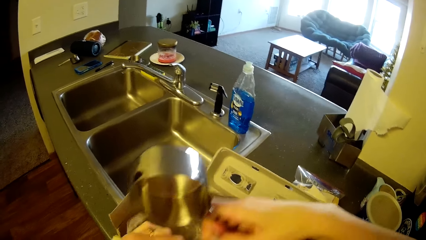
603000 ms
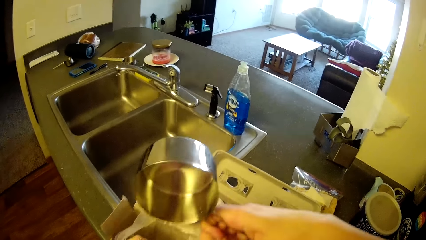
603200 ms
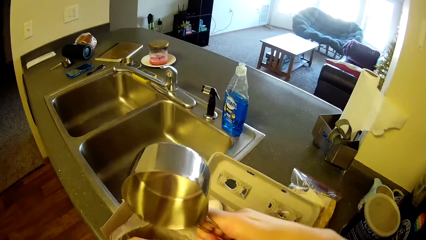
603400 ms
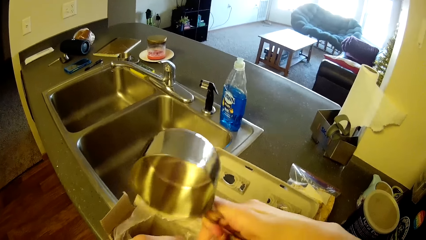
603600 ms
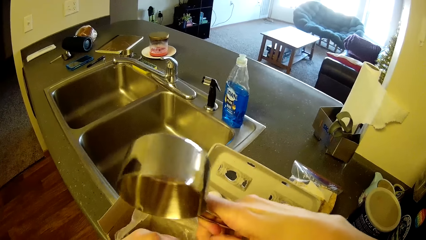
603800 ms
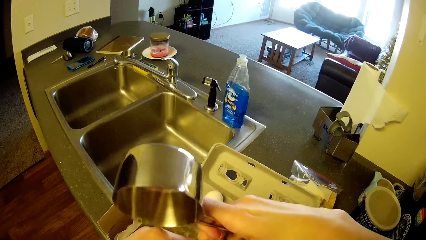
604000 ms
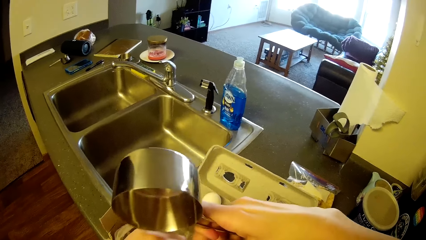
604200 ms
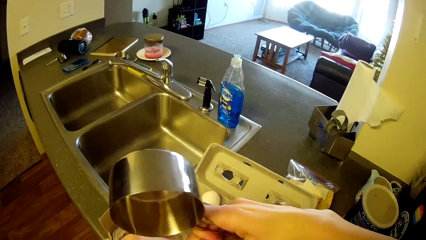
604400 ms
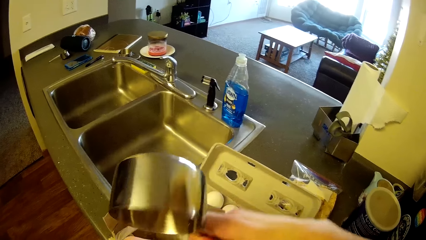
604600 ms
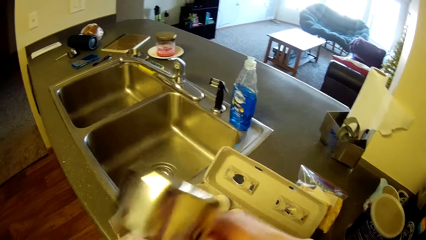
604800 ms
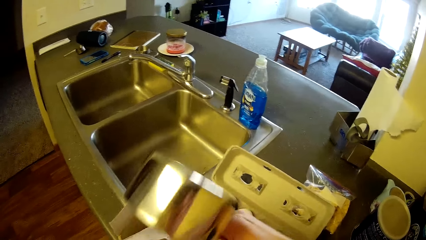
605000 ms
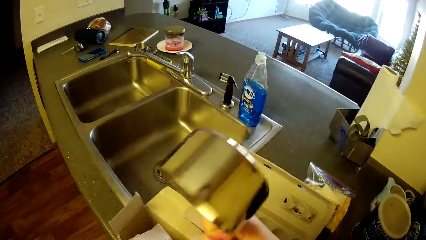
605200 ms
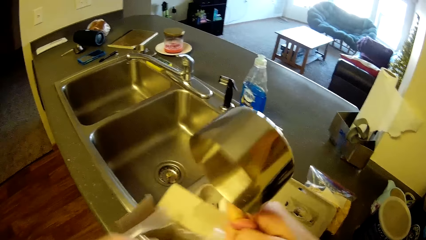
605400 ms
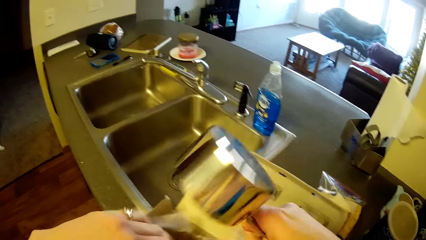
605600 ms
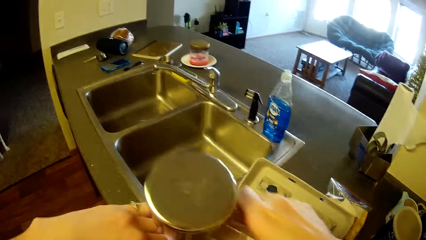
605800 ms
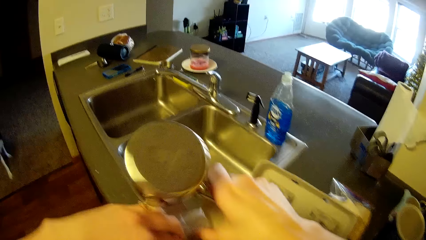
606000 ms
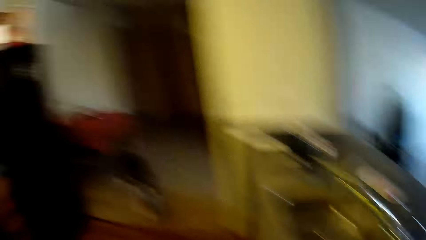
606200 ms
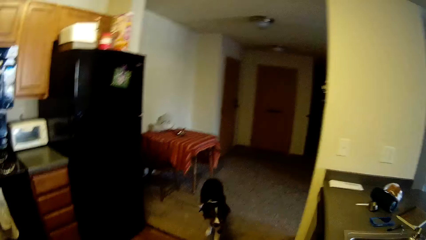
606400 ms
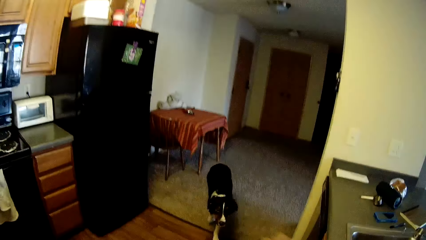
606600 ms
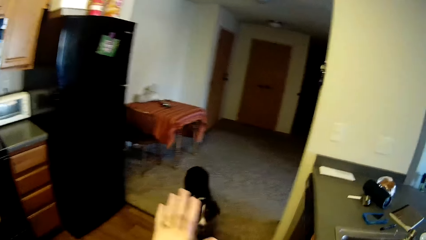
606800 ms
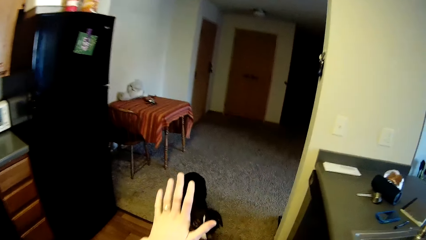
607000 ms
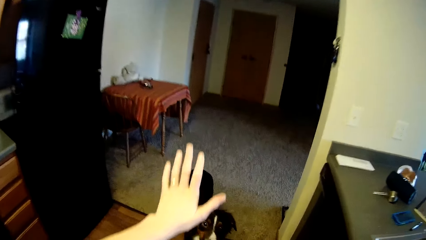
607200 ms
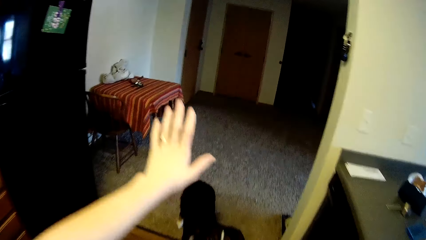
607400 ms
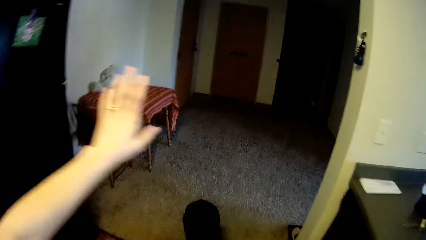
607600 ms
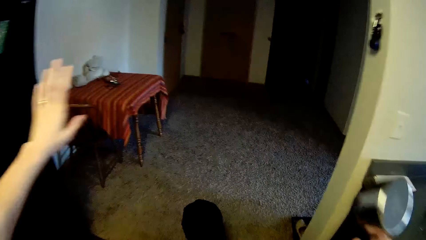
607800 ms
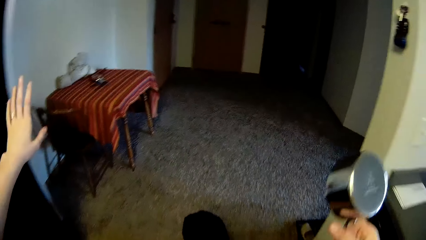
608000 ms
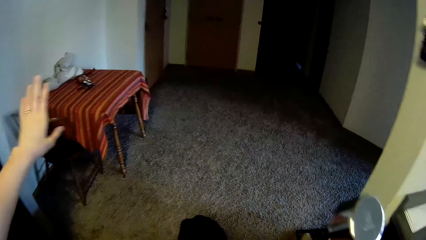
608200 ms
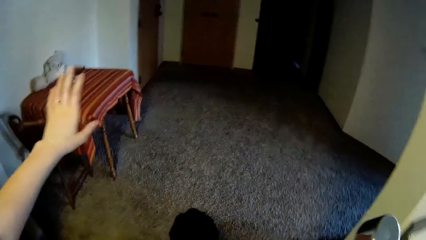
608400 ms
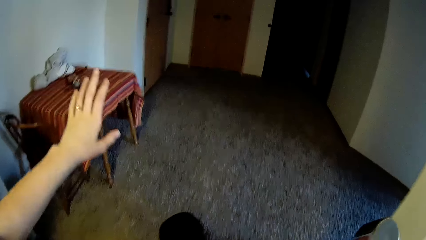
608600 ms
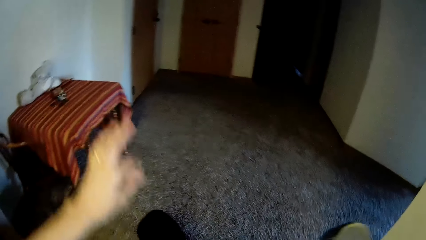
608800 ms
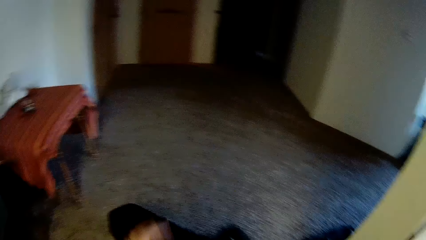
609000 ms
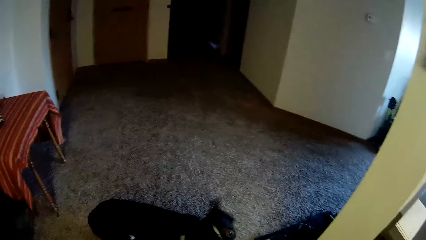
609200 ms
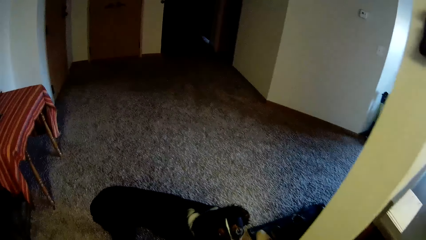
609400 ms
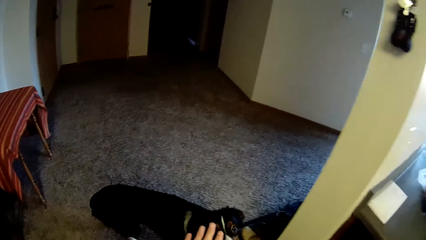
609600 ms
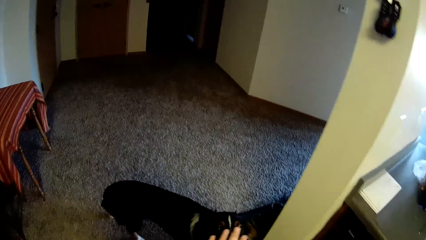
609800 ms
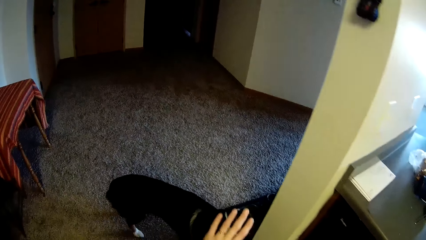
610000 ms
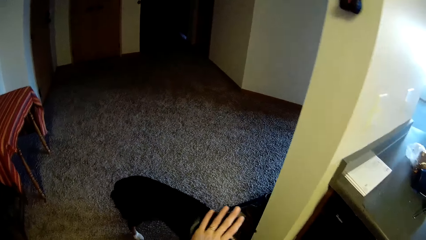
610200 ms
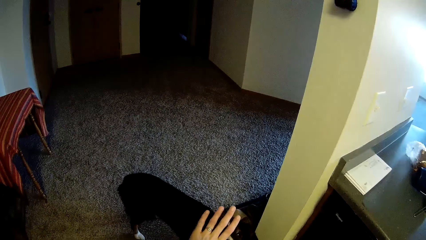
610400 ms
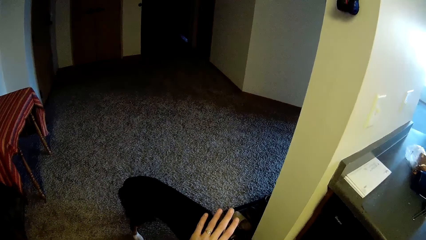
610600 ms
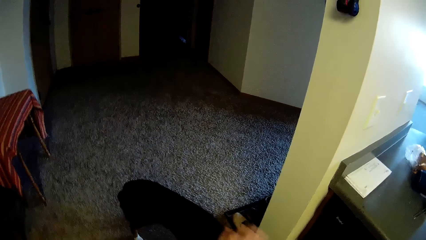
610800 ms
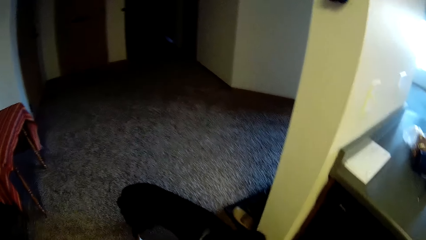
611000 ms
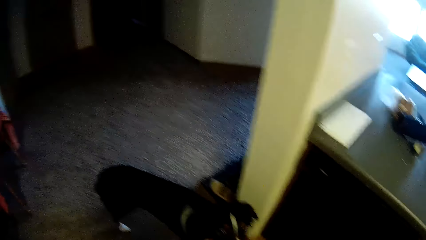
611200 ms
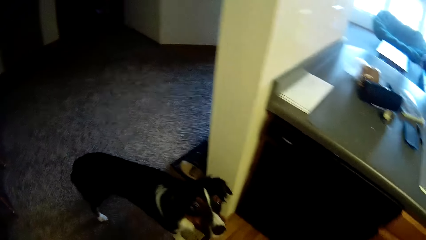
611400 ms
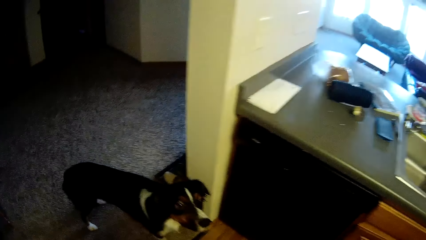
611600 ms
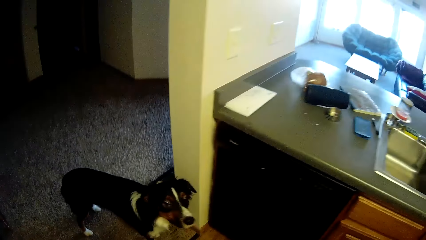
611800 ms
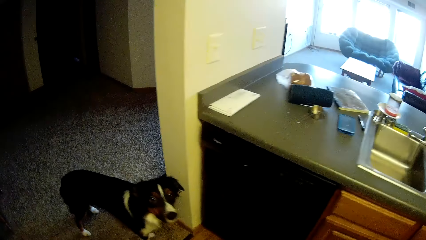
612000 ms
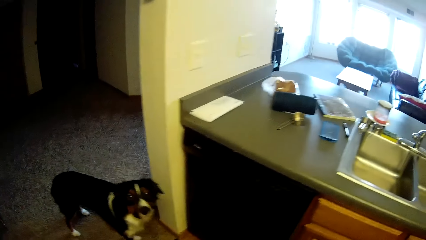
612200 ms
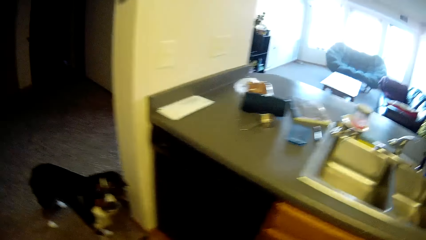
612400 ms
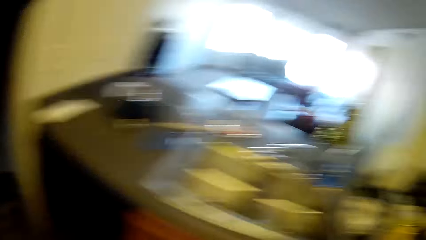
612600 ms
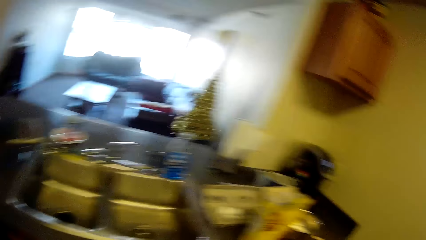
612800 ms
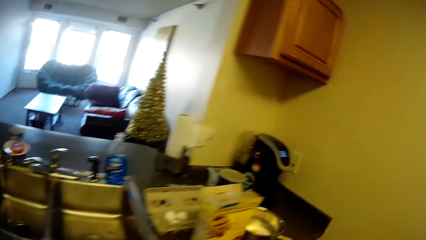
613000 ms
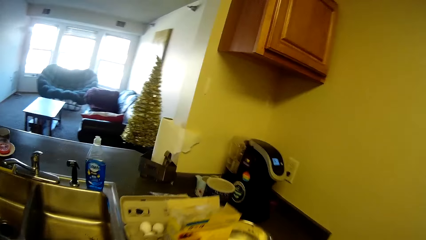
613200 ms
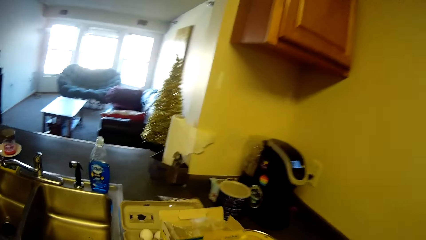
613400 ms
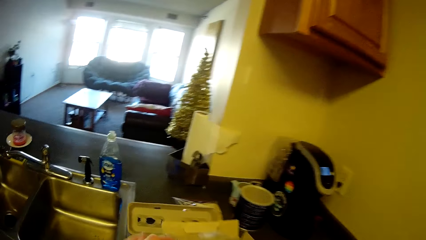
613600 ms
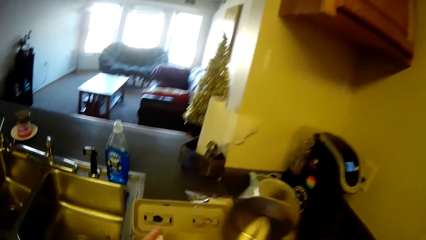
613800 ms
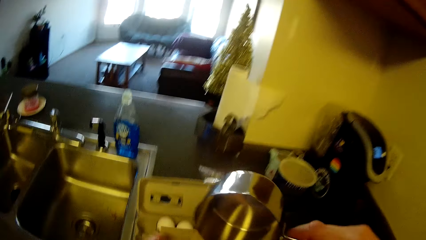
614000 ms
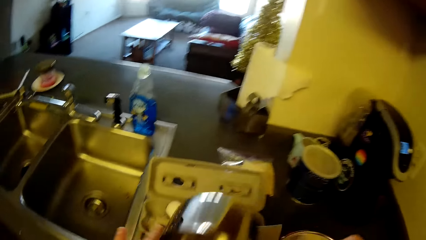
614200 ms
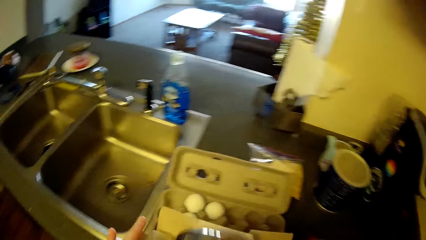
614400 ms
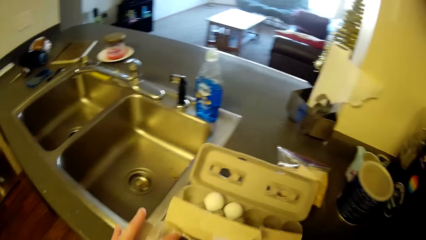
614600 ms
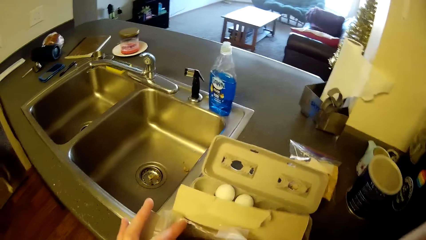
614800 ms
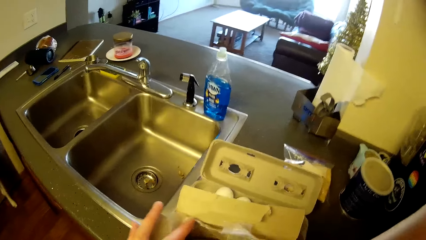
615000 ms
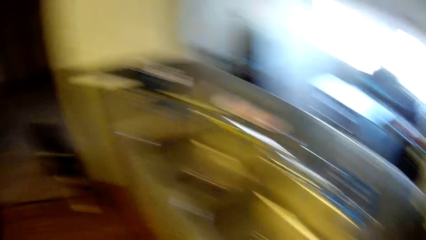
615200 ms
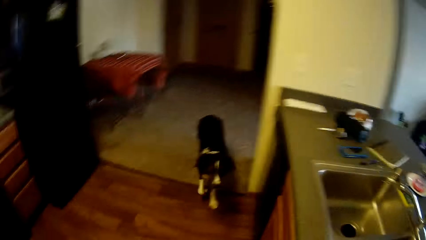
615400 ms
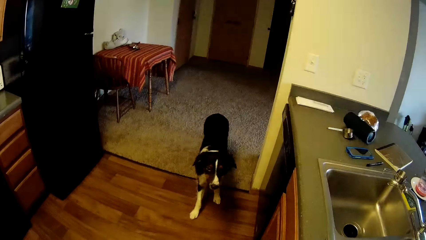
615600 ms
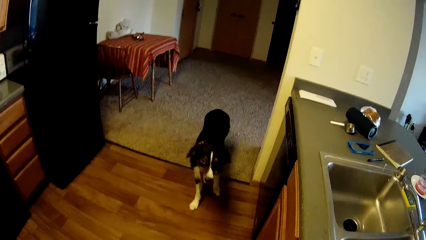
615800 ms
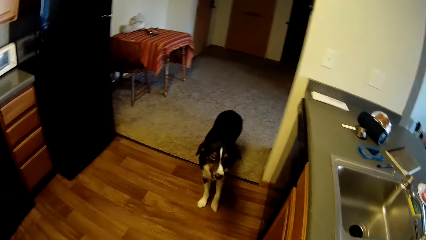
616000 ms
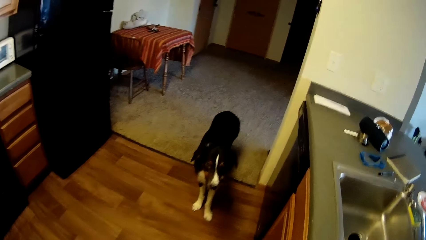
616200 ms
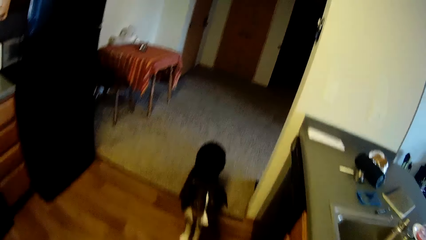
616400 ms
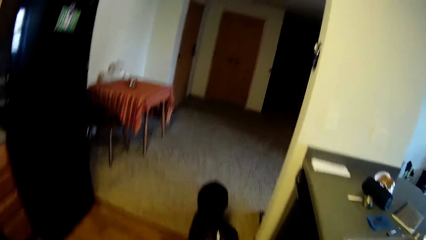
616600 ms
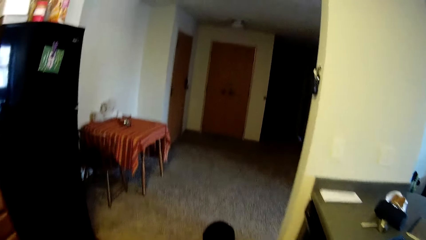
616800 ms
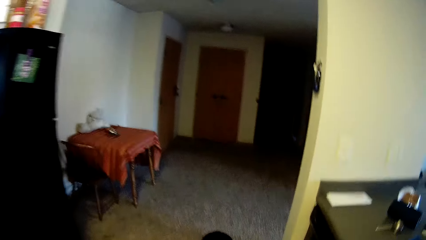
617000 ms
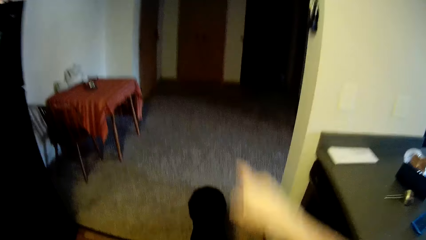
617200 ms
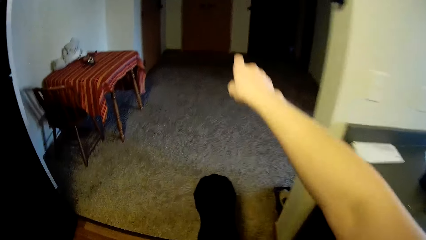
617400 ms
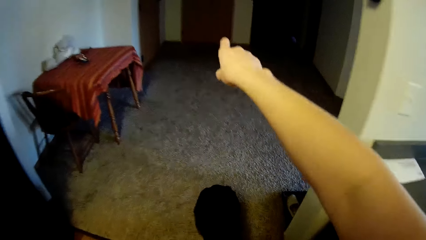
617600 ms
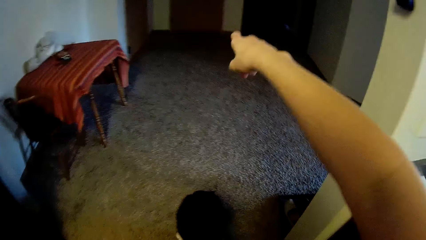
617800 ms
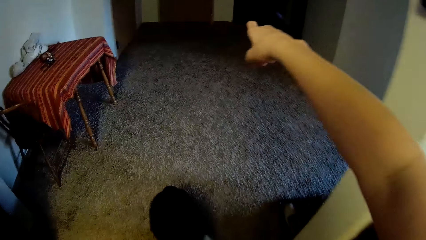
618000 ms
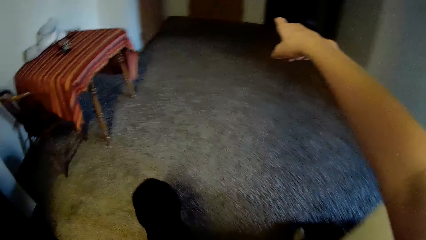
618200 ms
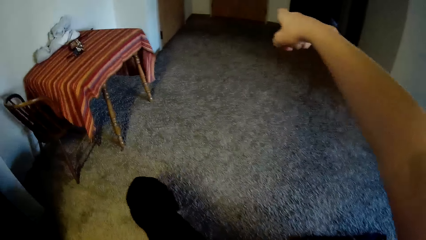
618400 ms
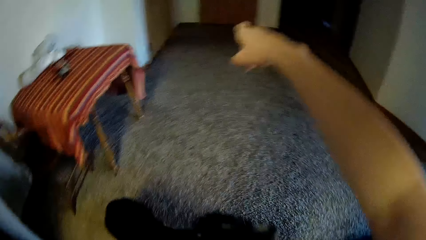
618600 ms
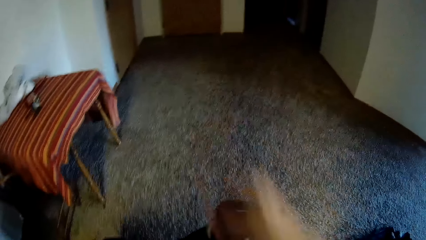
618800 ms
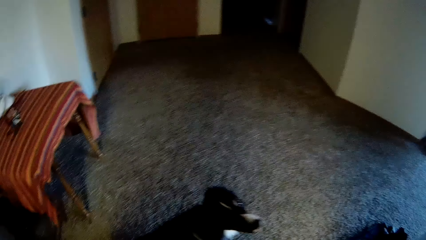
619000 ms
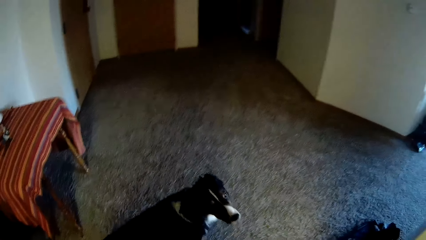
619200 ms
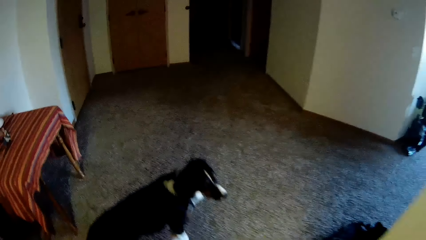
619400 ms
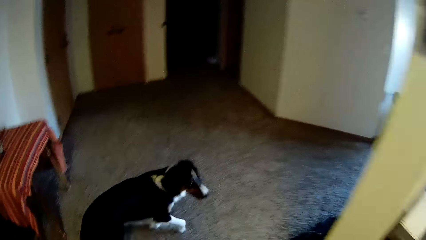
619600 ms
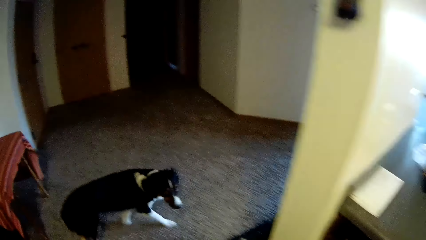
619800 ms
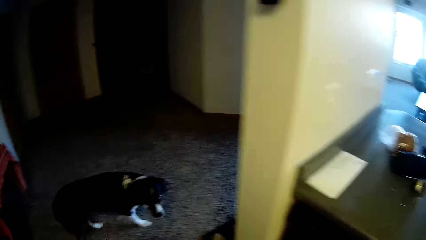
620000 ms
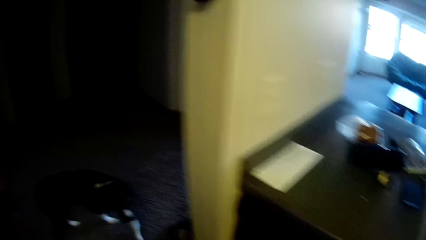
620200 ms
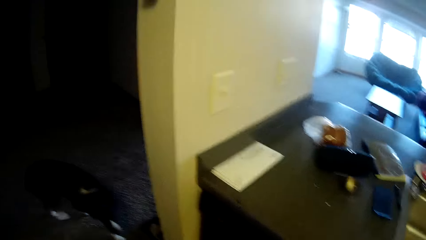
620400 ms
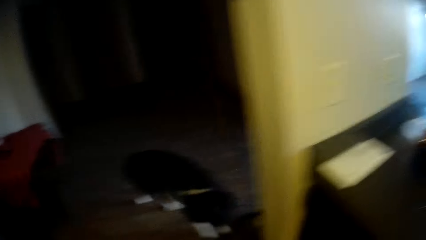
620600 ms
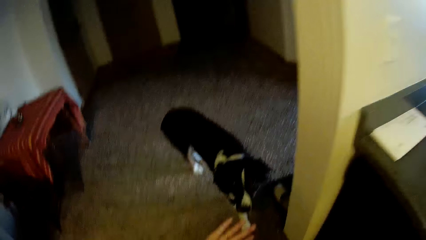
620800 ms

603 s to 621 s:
The camera wearer walks towards the dog. She signals to the dog with her left hand. She walks back to the slab. She puts the measuring cup in the cereal box. She holds the carton of pancakes. She walks towards the dog. She signals to the dog with her right hand.
